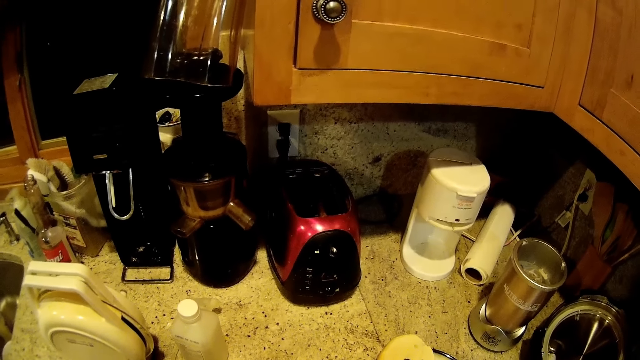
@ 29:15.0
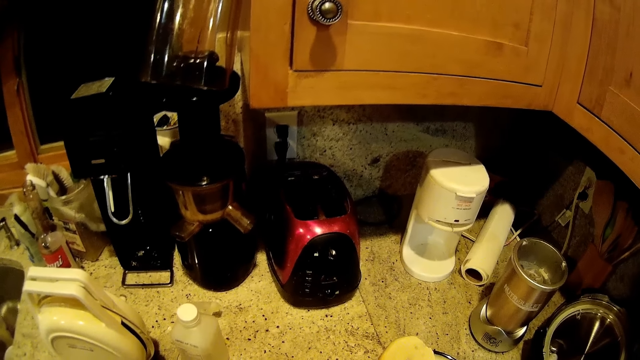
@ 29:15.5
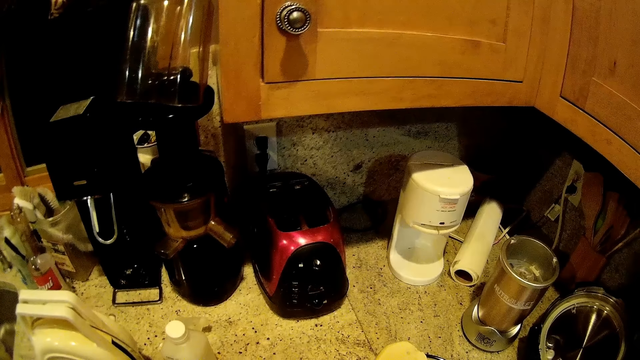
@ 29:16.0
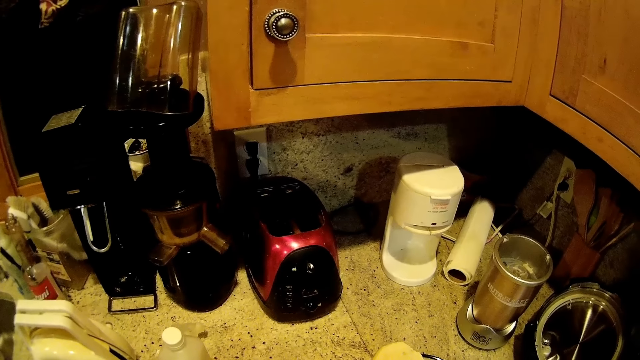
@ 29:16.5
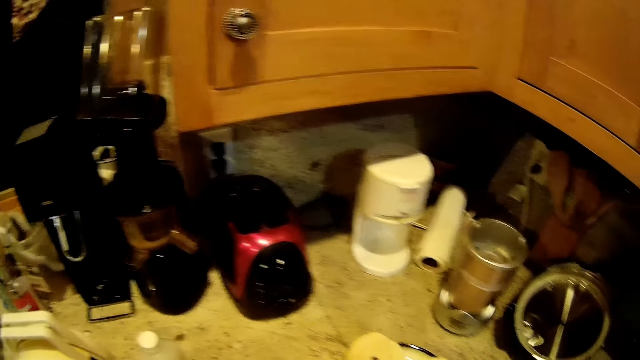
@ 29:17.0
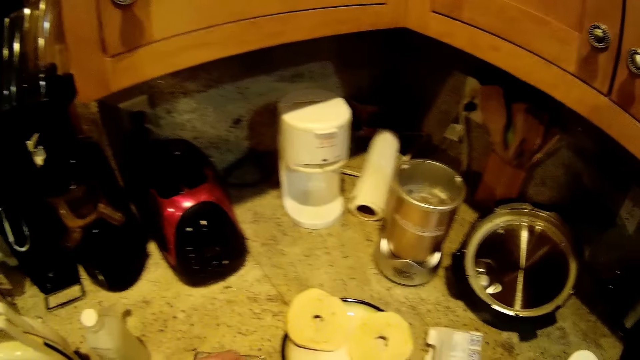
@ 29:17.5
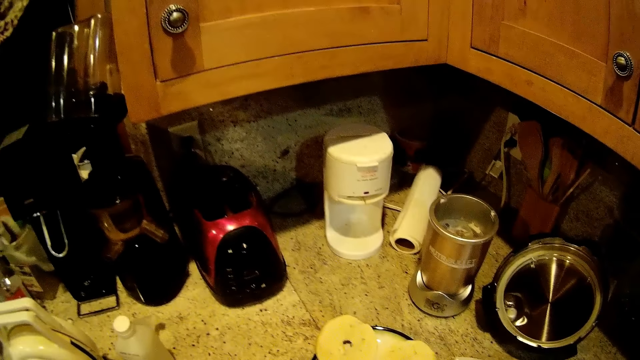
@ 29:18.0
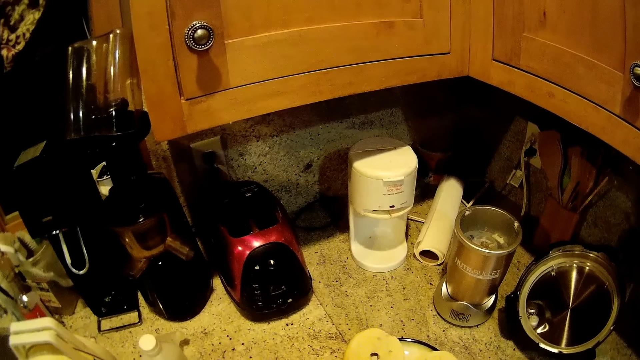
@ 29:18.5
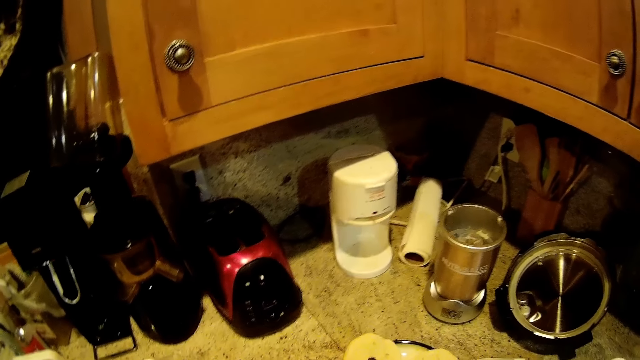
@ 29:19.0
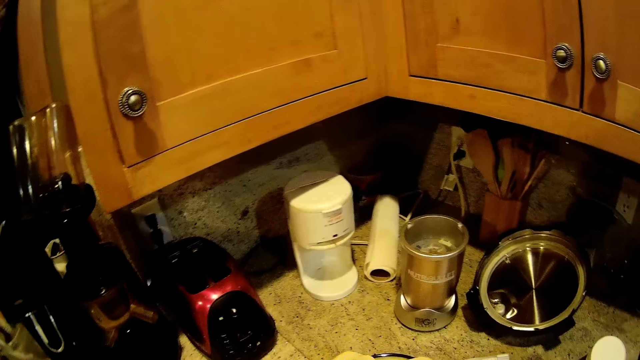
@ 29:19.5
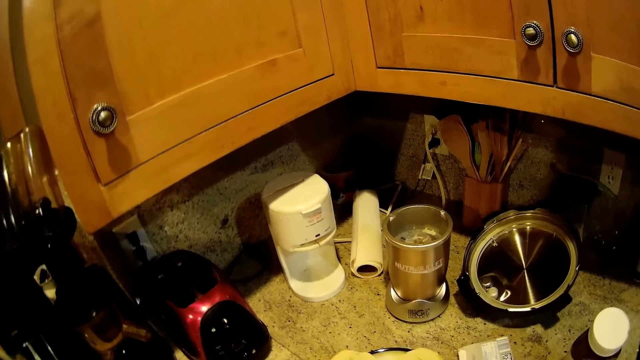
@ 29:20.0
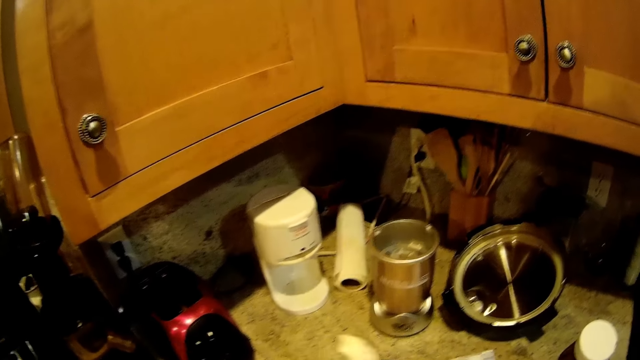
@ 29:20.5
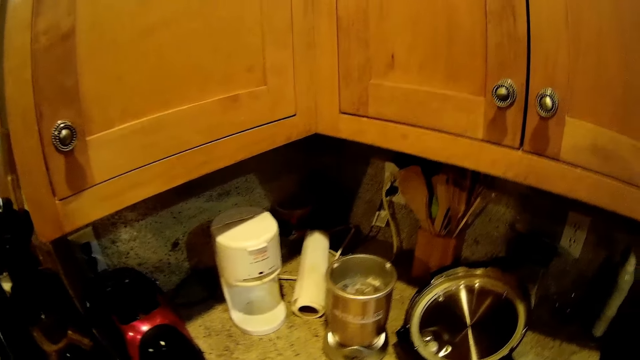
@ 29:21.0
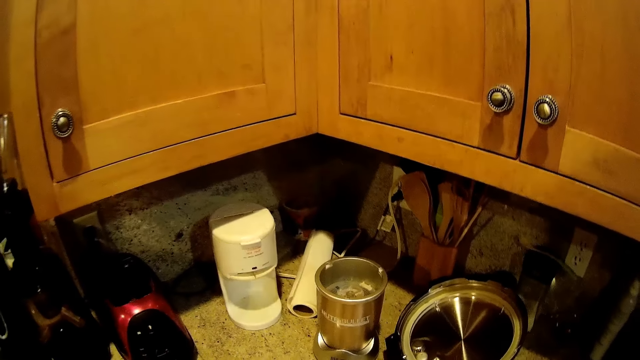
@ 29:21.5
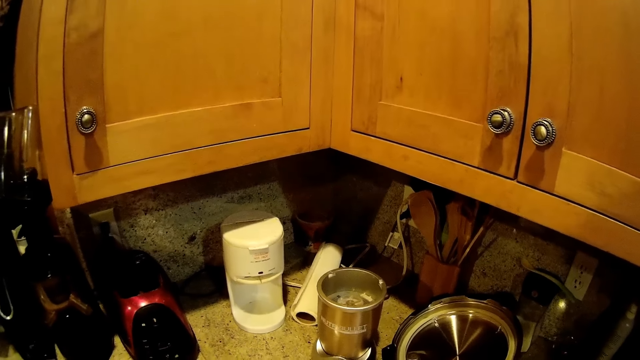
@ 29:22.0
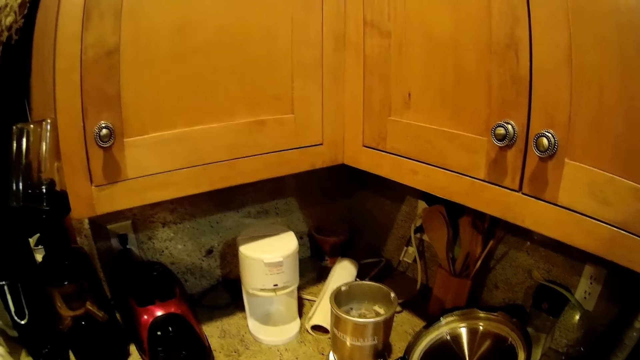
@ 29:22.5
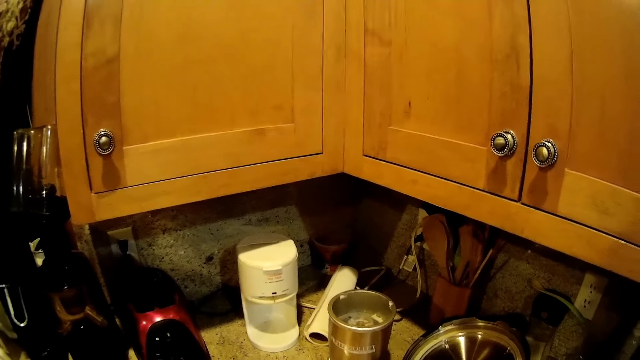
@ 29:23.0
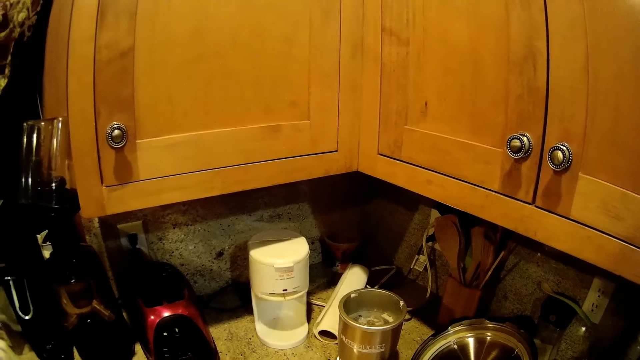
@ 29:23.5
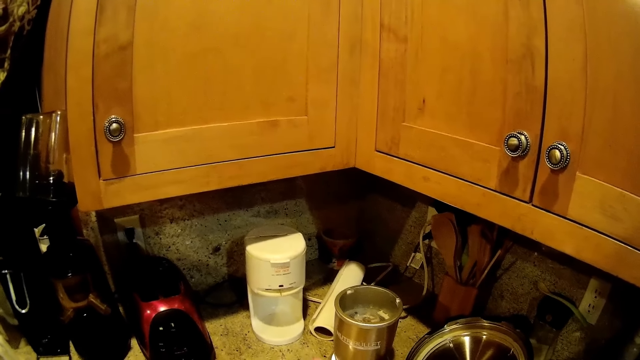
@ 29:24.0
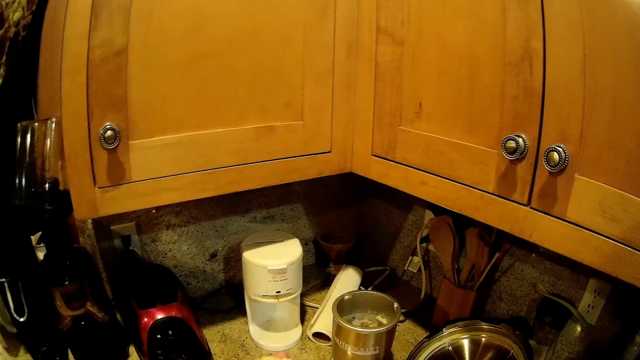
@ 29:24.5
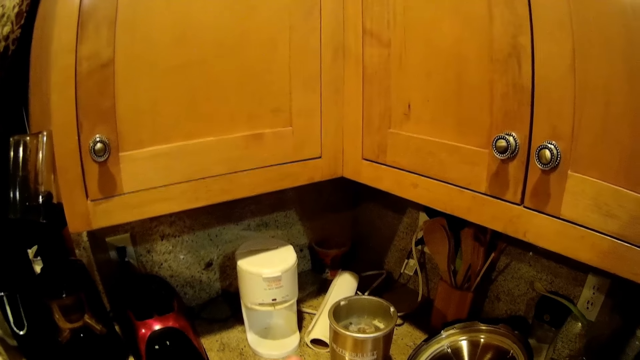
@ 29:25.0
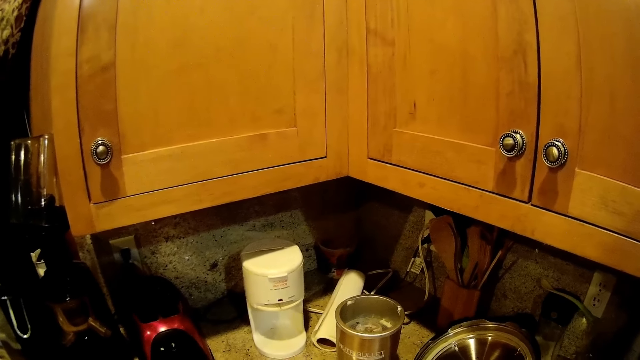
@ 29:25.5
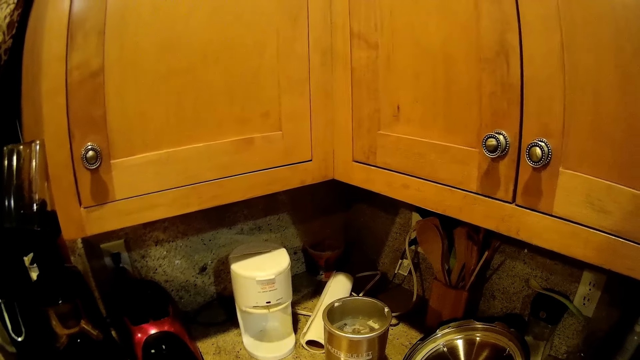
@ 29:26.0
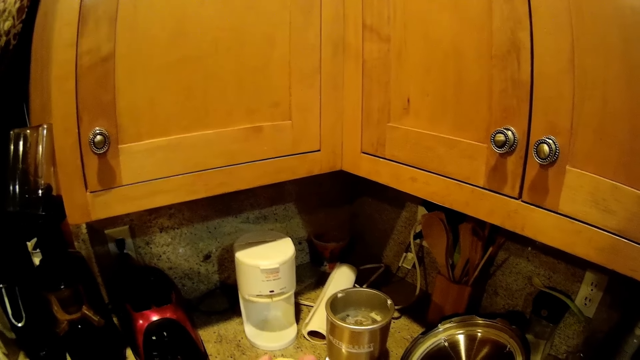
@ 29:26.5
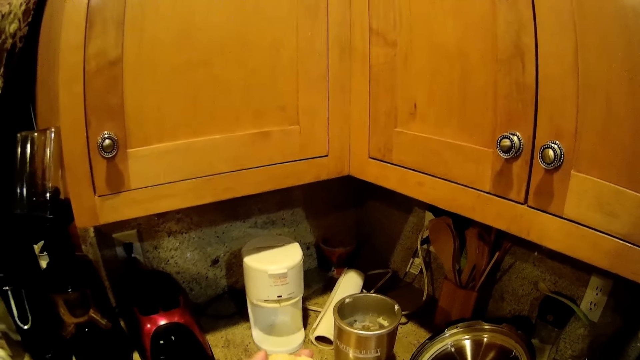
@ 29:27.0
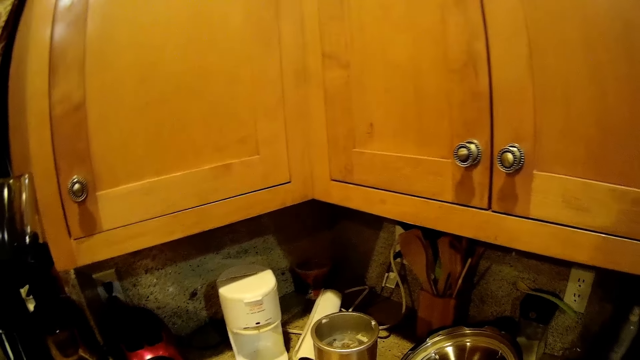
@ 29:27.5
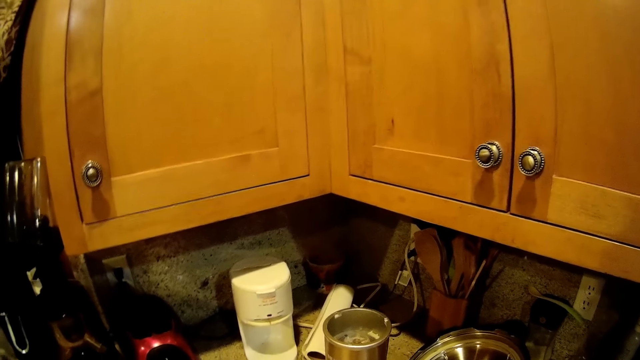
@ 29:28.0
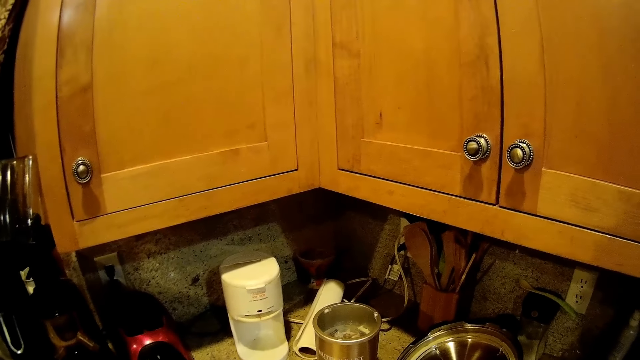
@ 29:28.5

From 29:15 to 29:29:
The camera wearer moves something on the table. They move the hand. They move the hand on the table.

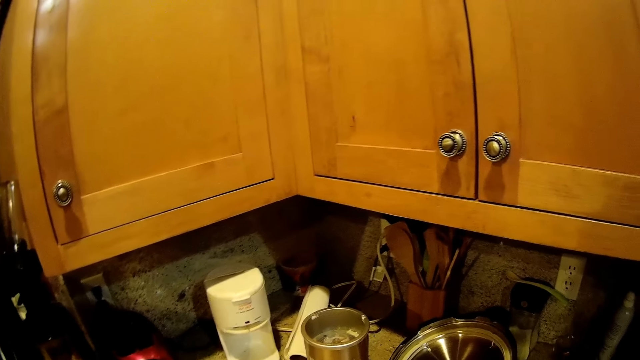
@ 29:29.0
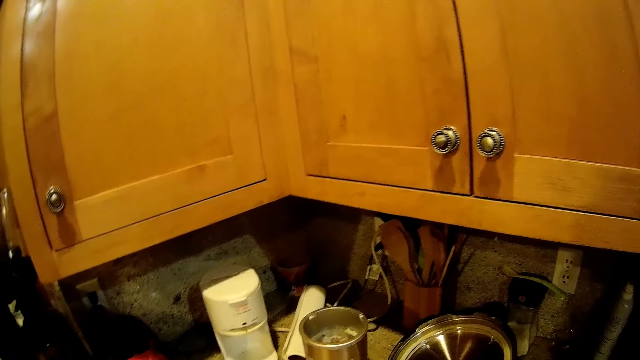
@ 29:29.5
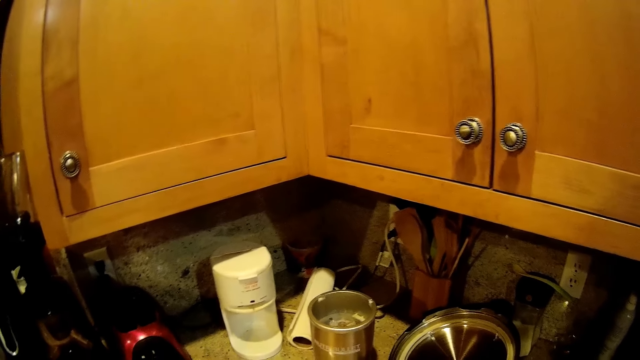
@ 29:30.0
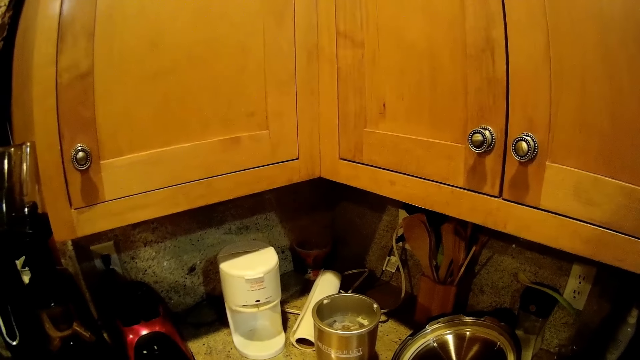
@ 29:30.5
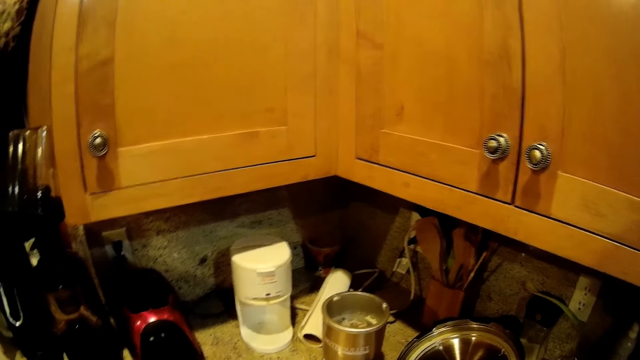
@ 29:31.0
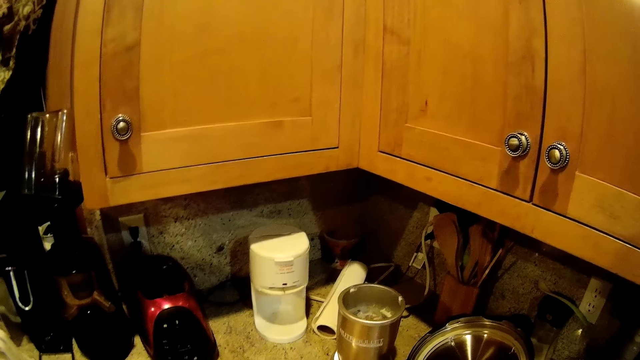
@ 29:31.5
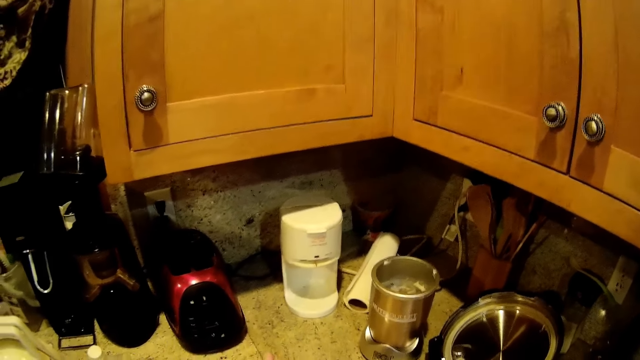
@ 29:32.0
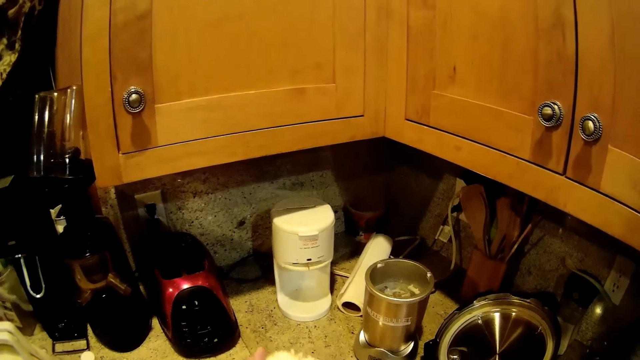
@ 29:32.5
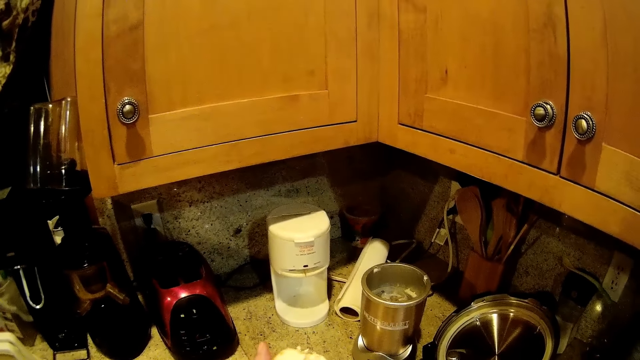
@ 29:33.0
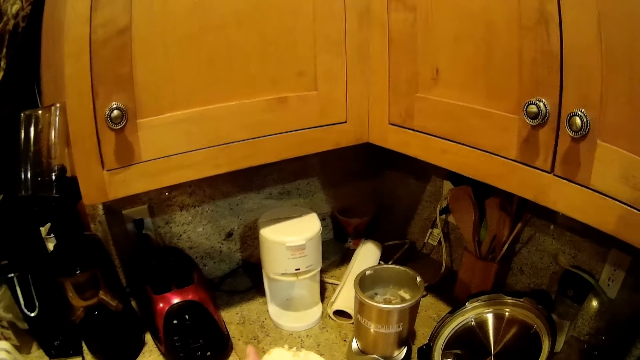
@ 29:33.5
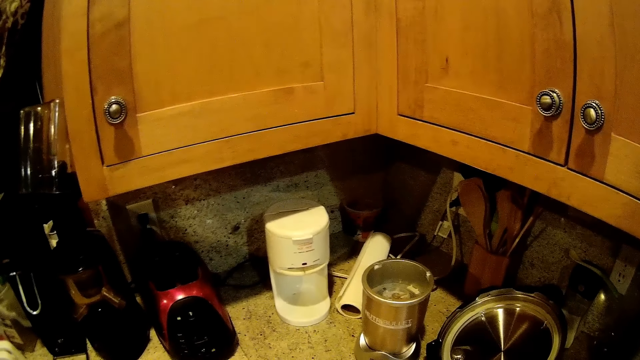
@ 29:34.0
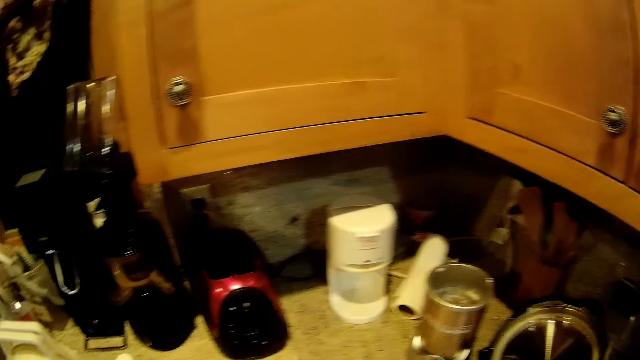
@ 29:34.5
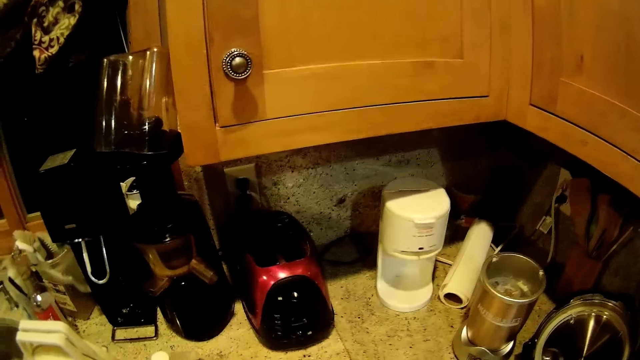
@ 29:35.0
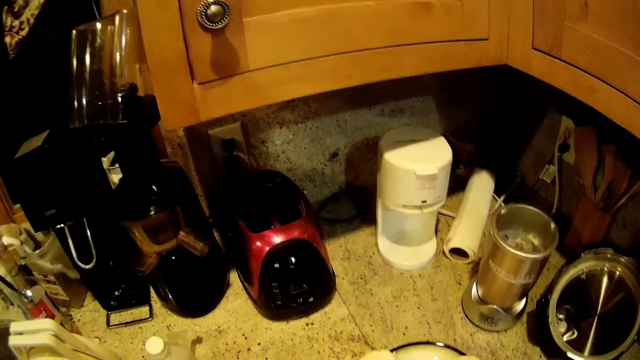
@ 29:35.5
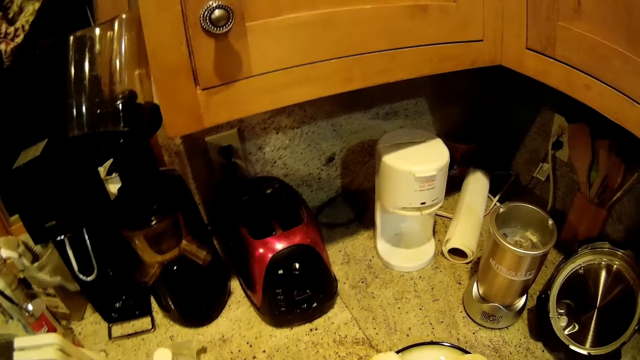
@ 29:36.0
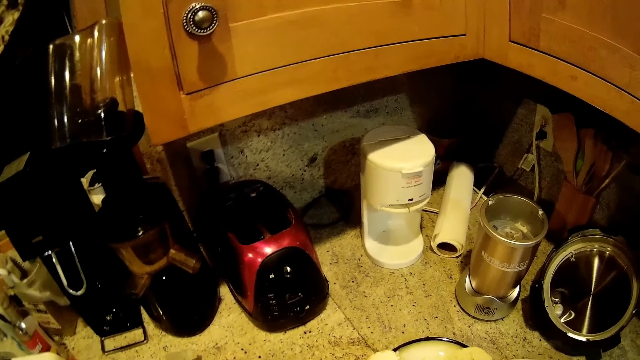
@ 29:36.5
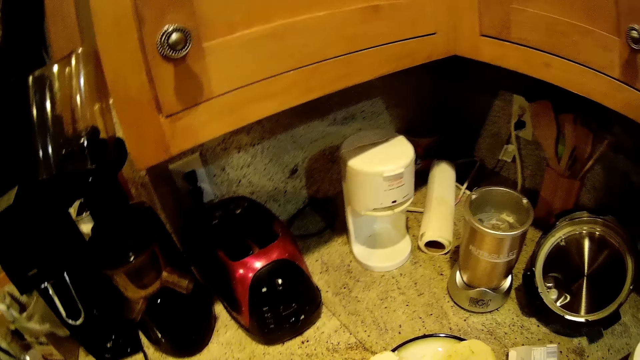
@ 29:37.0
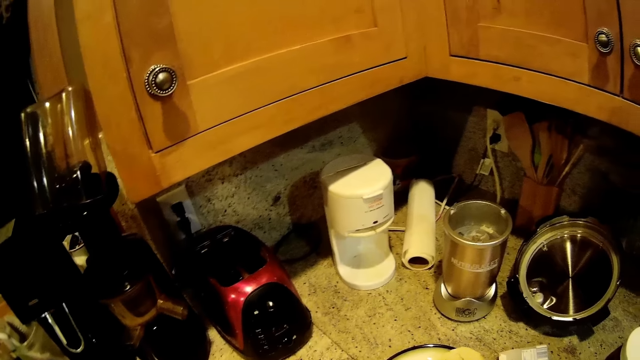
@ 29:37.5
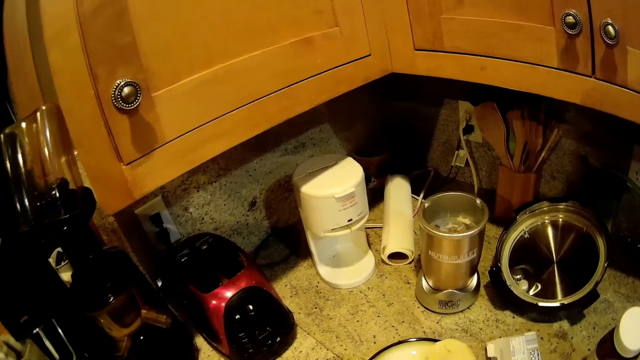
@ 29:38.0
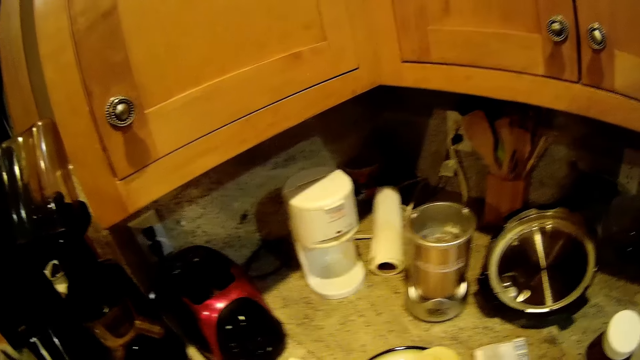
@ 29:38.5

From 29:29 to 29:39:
The camera wearer holds the cake. They touch something. They look around.
